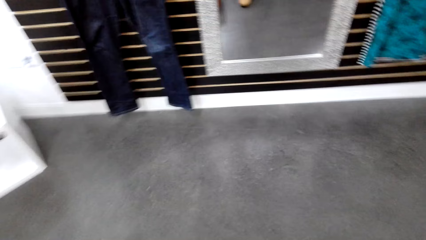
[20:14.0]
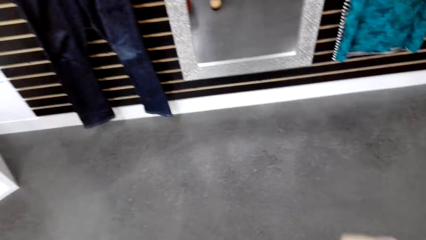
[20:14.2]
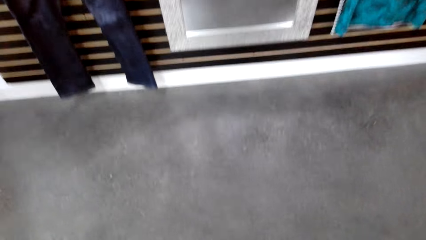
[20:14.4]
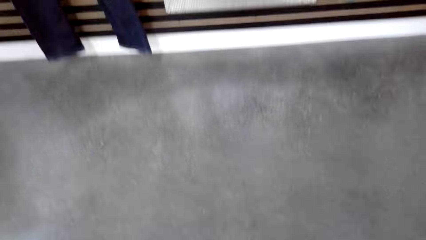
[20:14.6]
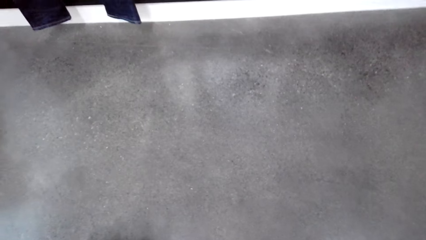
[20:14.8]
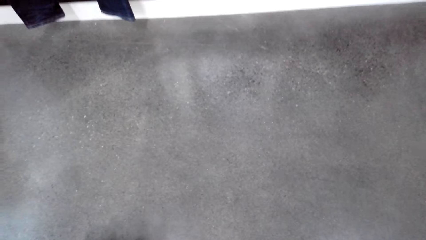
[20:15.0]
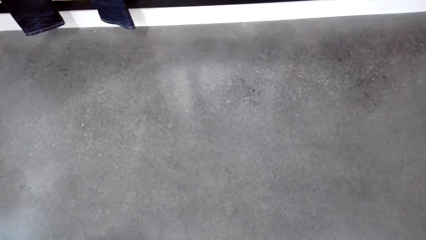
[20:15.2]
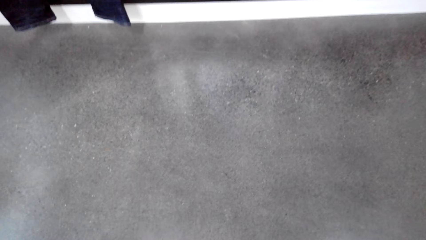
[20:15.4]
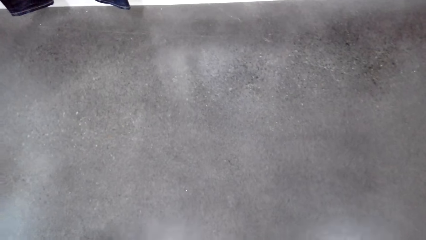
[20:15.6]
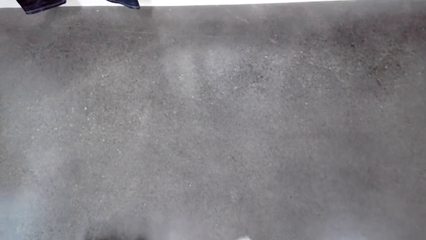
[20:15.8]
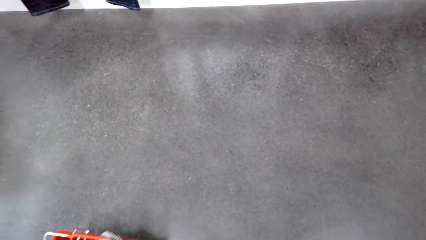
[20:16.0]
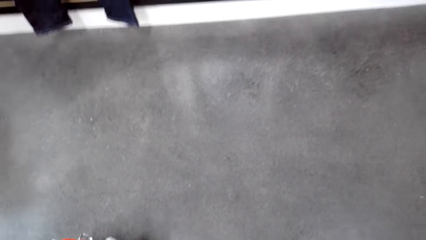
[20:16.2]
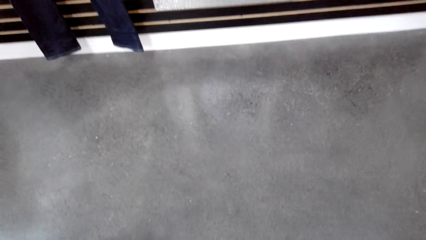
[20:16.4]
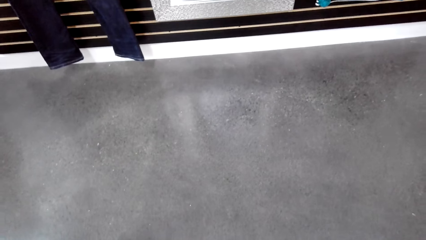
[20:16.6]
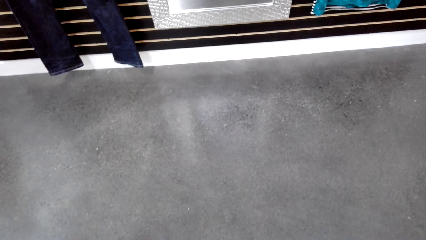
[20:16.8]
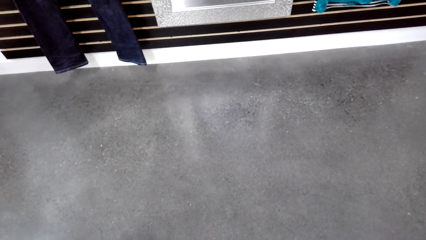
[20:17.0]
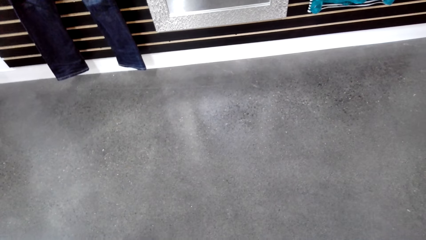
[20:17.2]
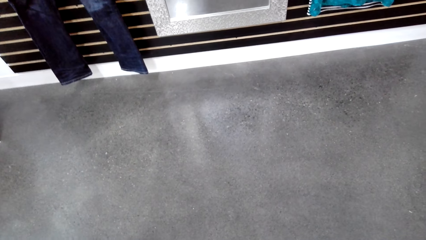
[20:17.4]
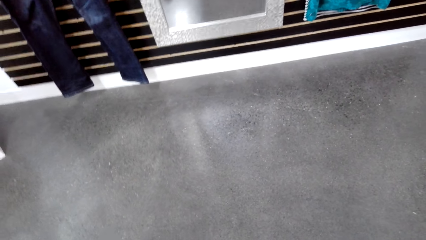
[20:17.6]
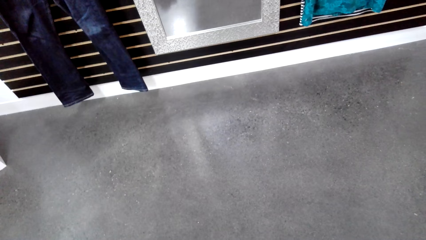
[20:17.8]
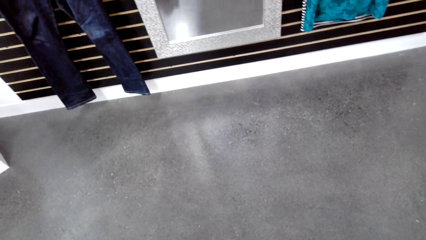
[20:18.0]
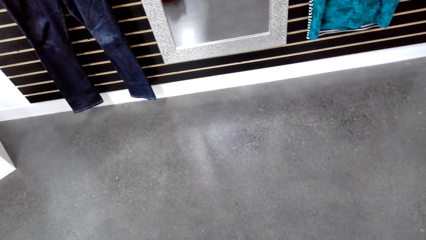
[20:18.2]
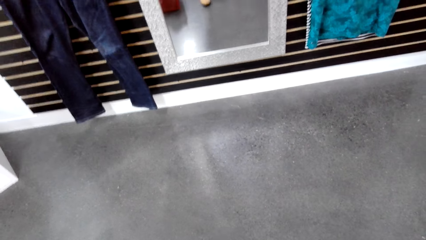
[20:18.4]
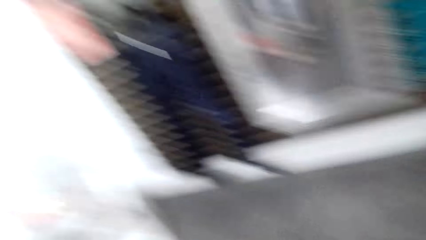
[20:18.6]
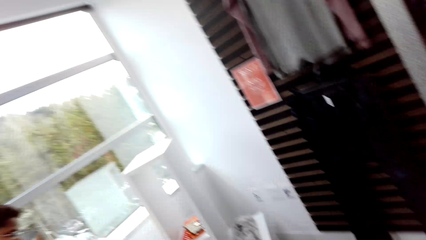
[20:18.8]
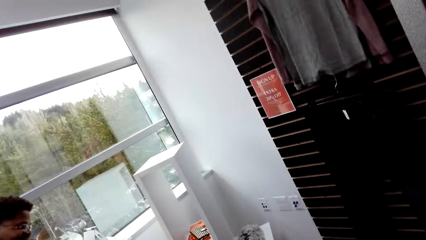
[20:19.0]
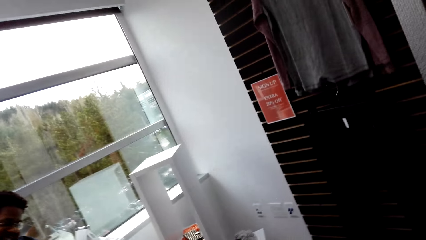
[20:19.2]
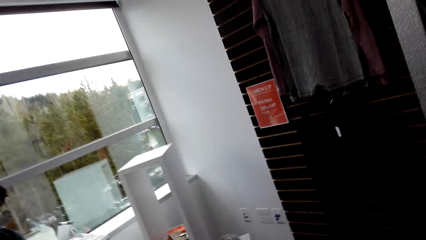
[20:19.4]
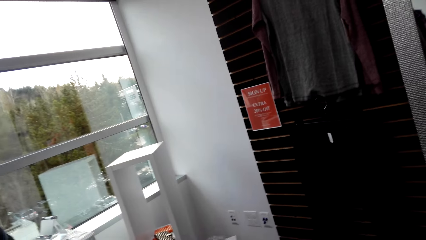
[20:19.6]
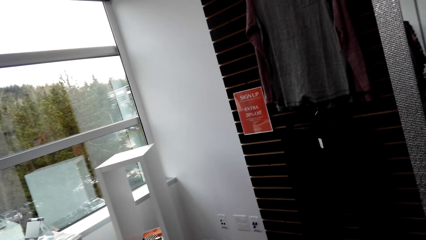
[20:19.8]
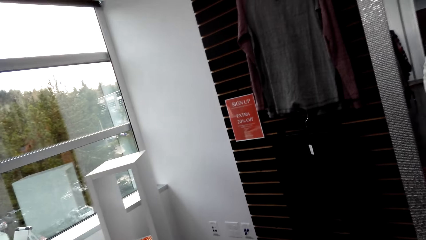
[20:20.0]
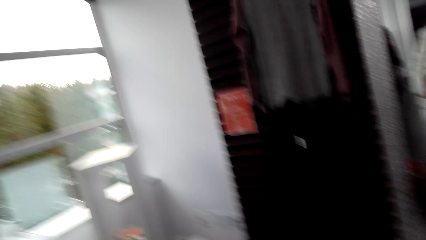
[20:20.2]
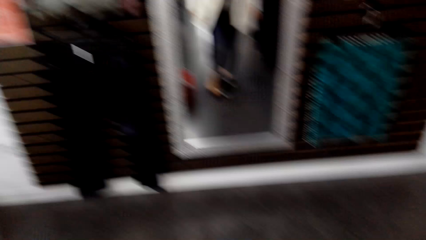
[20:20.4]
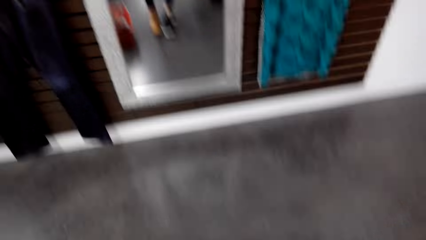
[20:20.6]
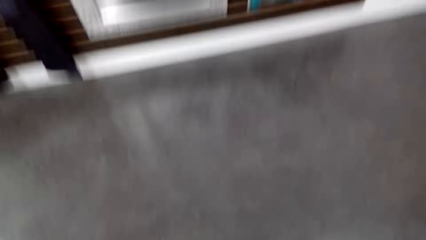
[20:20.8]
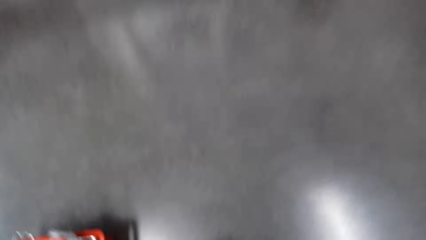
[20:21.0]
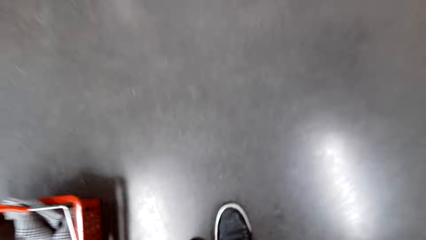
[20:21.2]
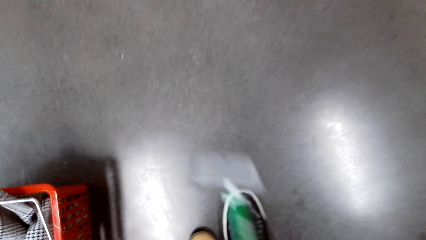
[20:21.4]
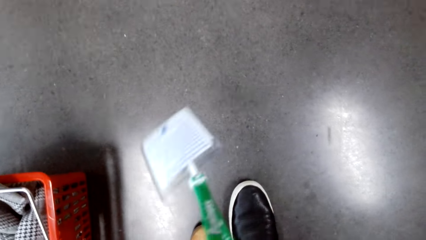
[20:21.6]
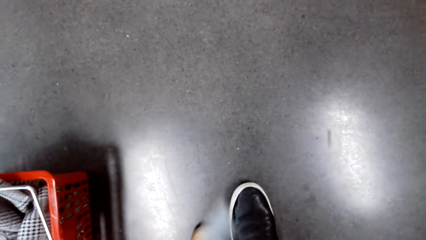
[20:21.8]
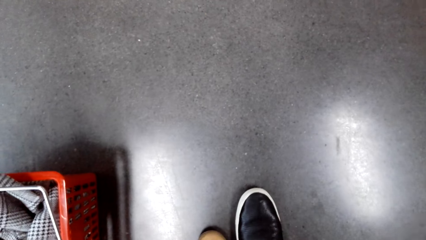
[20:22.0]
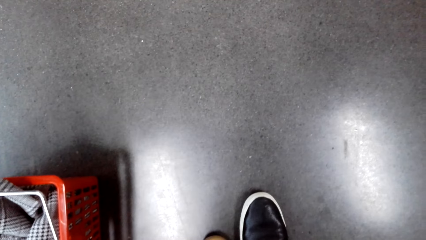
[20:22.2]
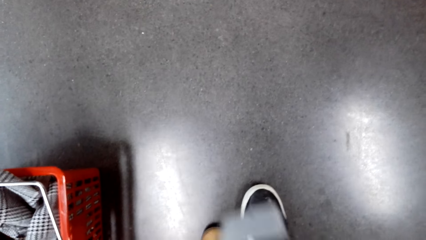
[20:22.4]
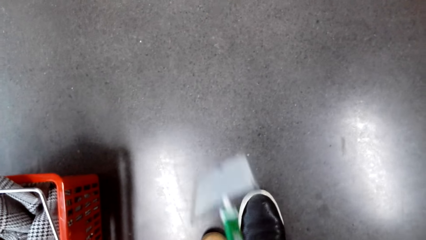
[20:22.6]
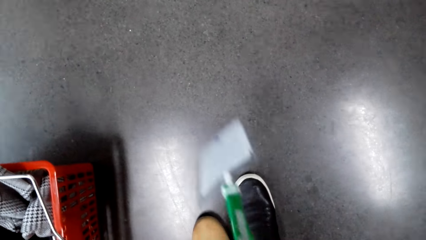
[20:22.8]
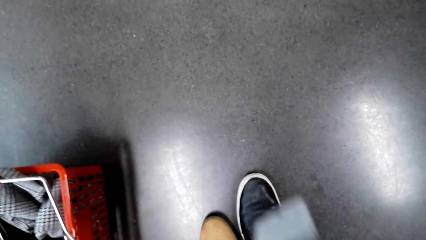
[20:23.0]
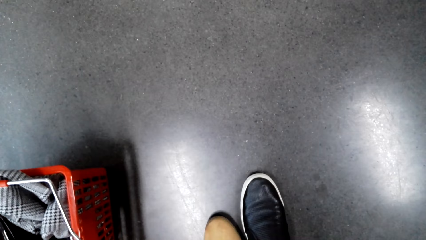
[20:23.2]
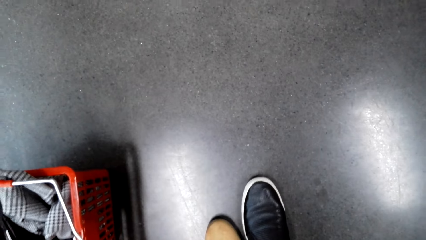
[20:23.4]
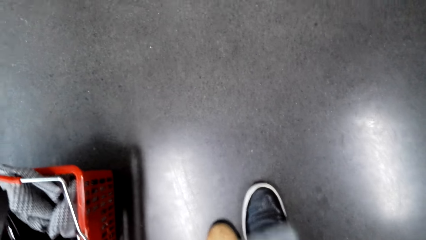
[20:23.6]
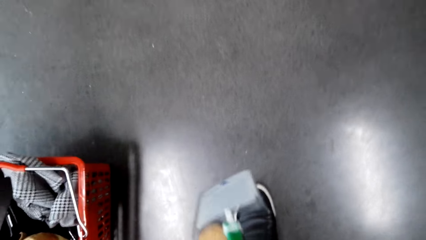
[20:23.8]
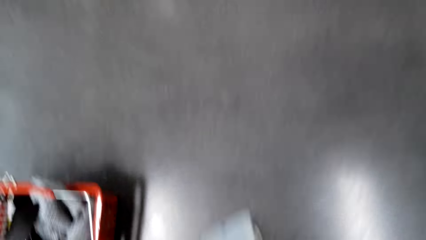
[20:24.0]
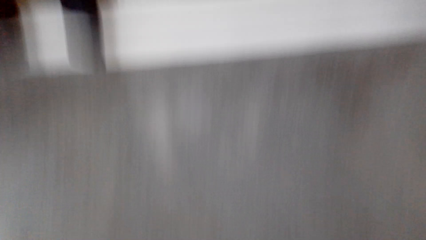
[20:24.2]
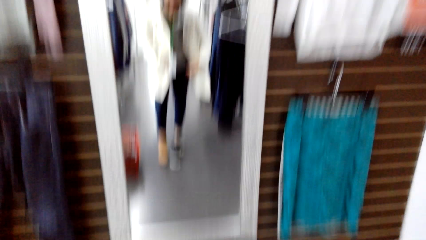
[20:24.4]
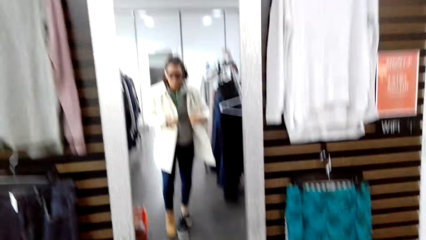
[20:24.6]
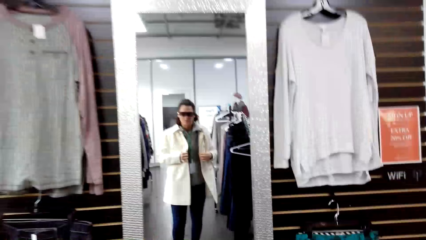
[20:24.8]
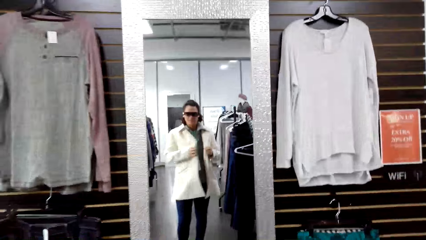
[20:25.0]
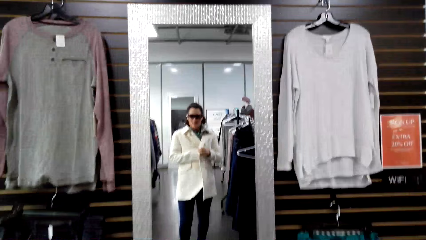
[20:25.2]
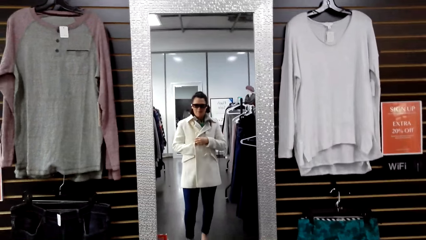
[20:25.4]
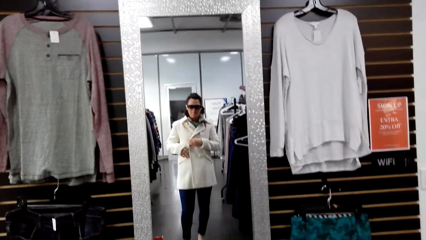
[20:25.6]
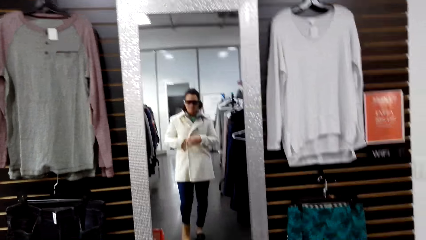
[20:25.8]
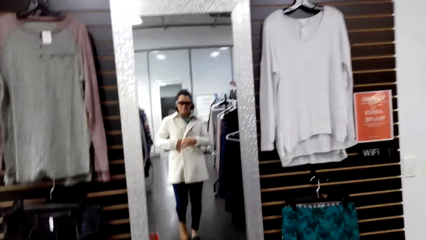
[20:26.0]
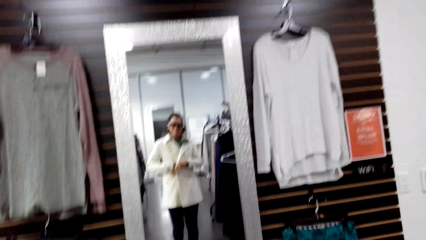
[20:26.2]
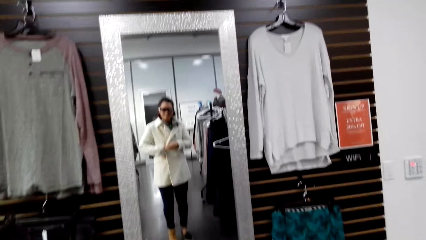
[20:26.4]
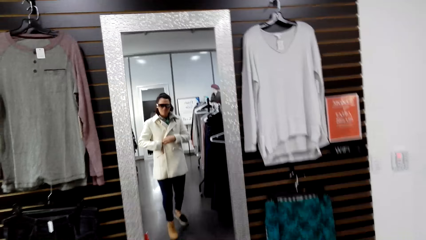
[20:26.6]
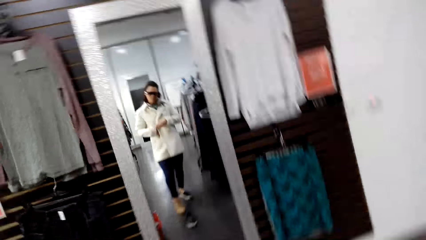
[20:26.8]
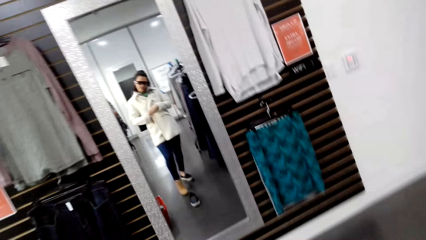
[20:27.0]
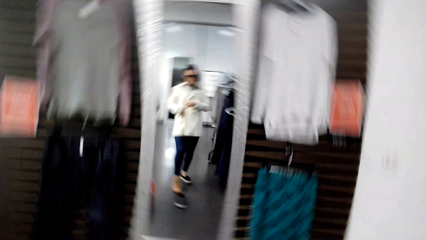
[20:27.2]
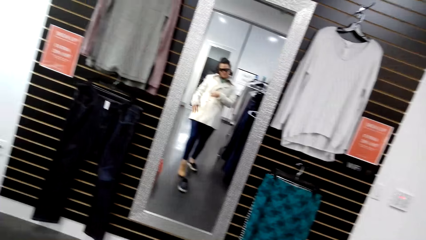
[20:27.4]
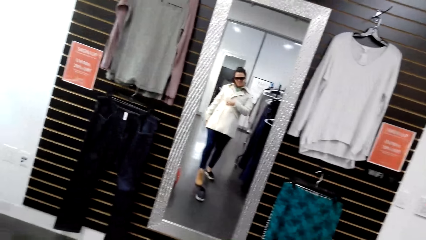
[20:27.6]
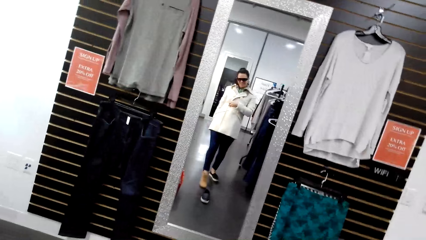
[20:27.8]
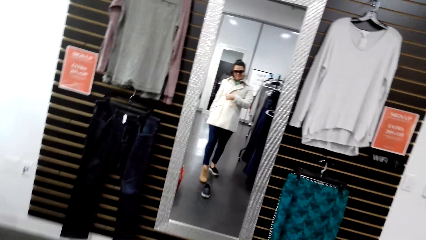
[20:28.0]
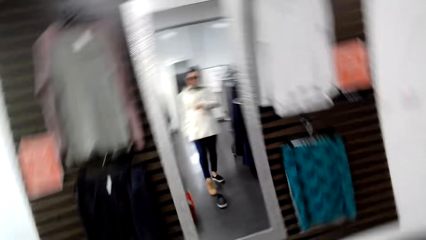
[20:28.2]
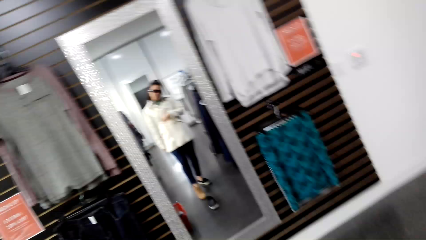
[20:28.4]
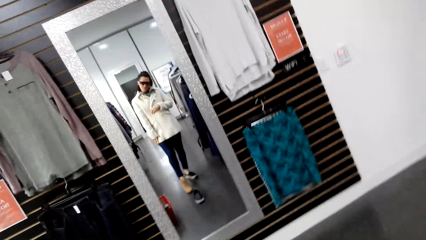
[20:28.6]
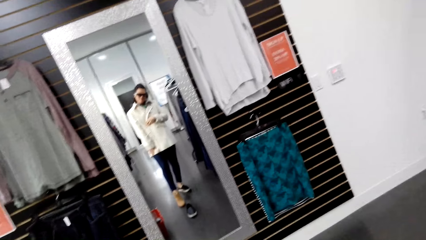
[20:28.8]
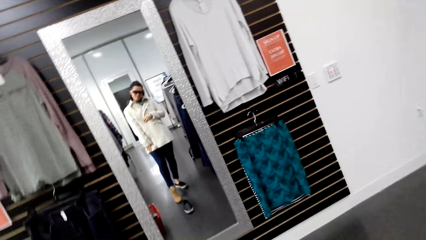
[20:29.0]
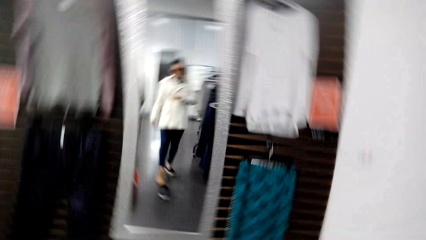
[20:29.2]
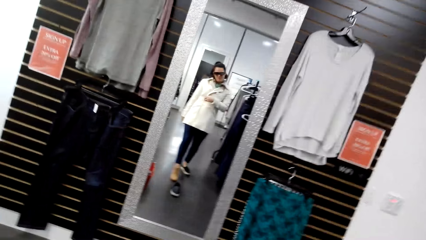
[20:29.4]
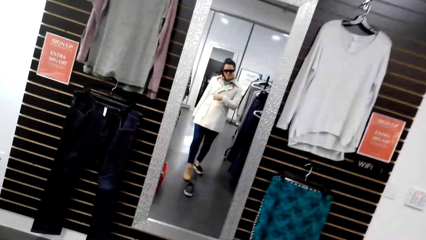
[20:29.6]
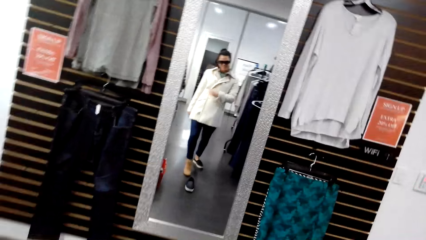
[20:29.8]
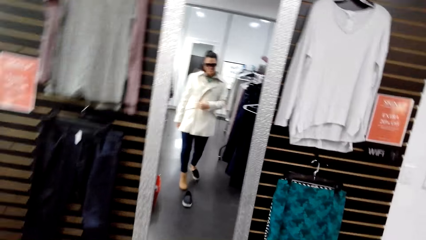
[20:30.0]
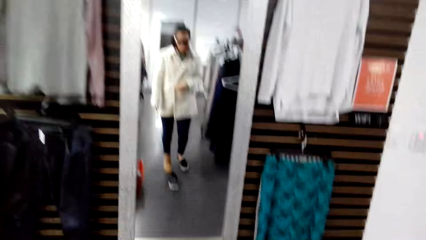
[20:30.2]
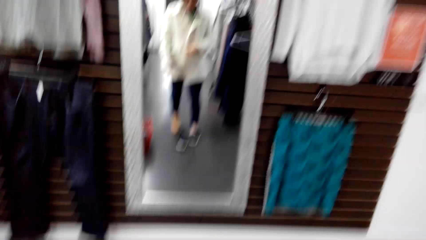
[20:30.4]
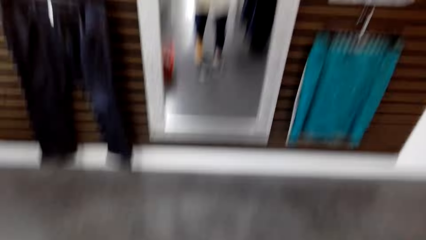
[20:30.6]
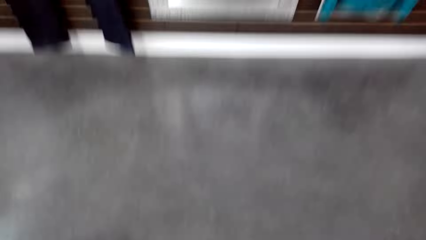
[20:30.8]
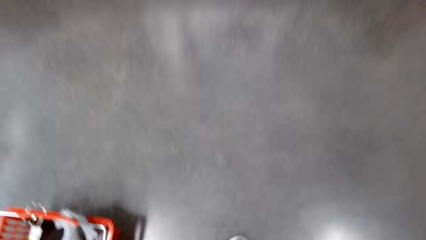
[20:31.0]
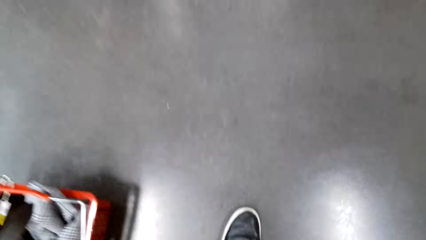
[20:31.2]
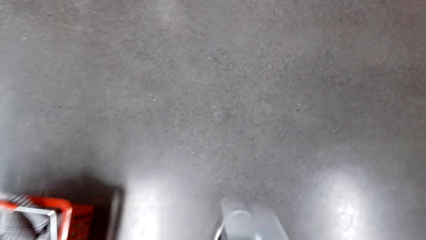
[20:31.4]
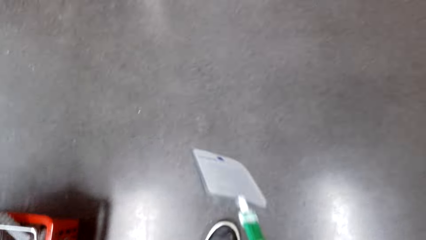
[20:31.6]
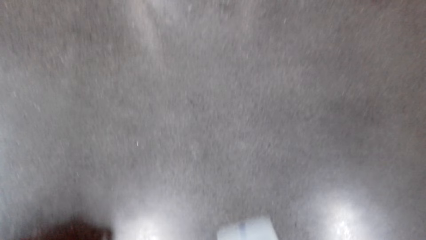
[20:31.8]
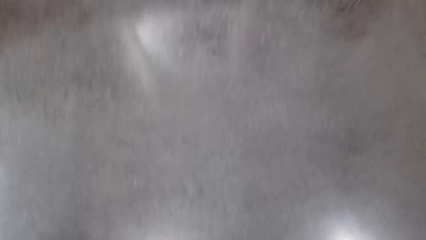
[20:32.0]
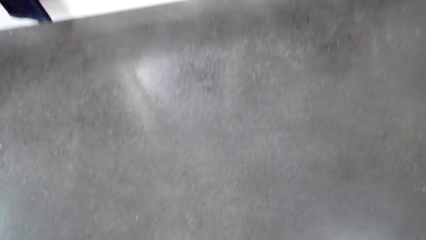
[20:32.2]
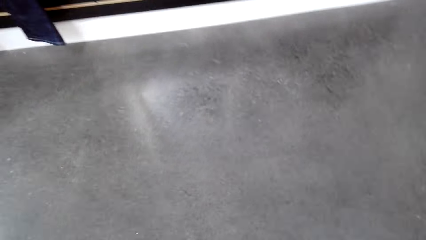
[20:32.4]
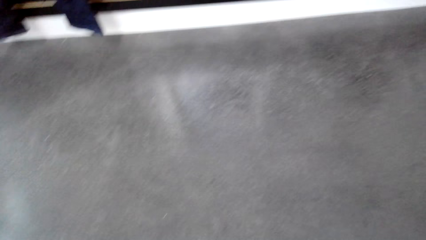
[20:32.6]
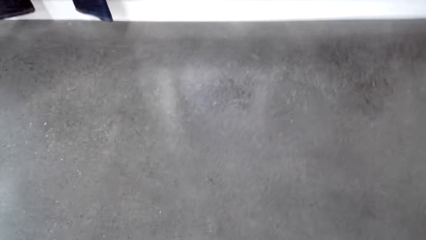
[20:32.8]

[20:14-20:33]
The camera wearer swings something with the hand. She wears the cloth. She looks at the mirror. She stares at herself on the mirror. She looks around.
